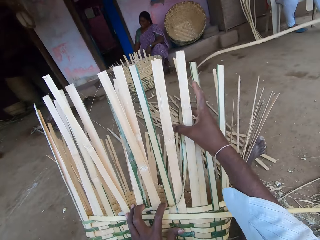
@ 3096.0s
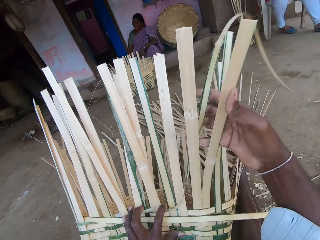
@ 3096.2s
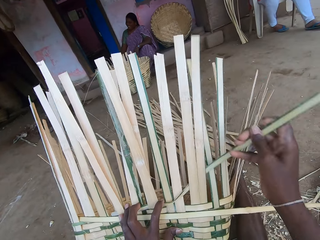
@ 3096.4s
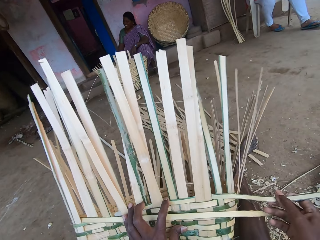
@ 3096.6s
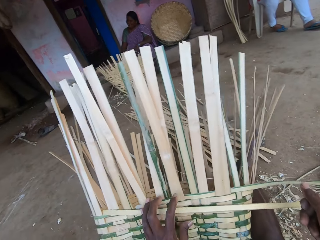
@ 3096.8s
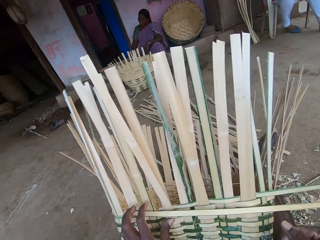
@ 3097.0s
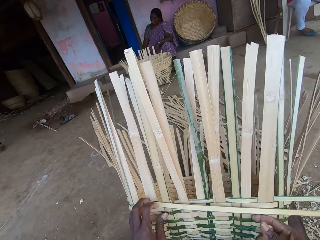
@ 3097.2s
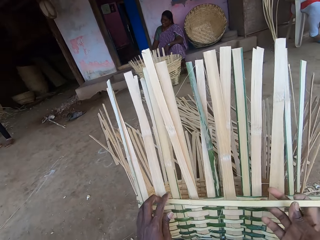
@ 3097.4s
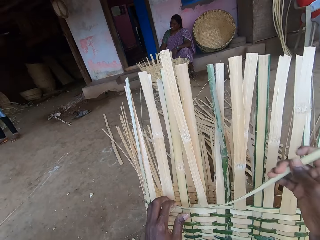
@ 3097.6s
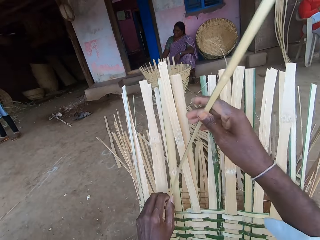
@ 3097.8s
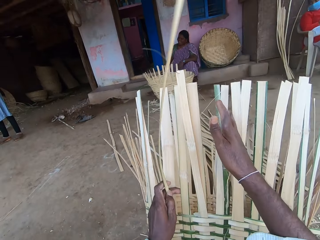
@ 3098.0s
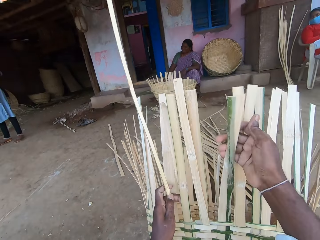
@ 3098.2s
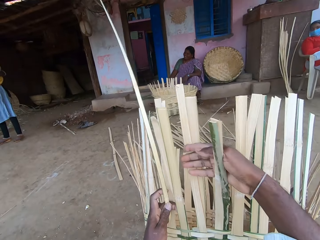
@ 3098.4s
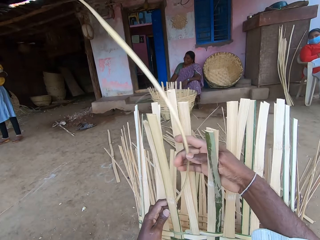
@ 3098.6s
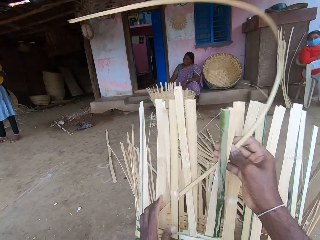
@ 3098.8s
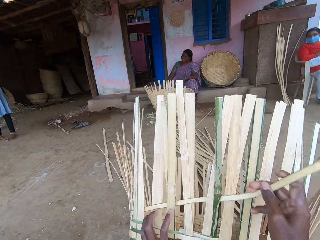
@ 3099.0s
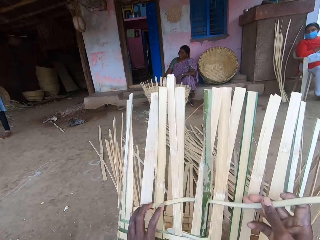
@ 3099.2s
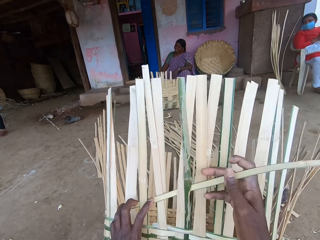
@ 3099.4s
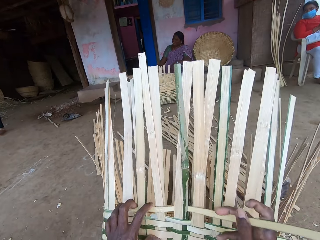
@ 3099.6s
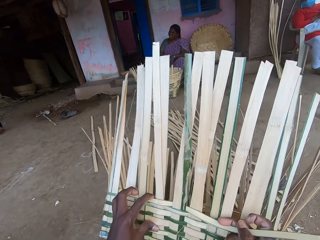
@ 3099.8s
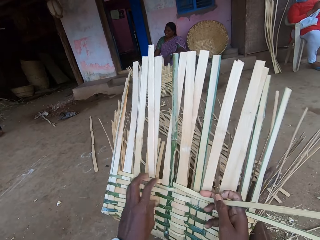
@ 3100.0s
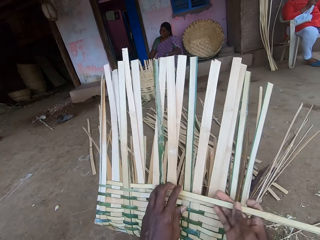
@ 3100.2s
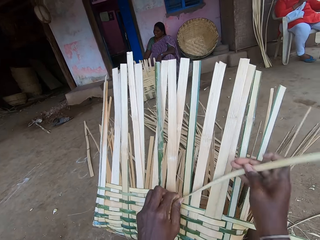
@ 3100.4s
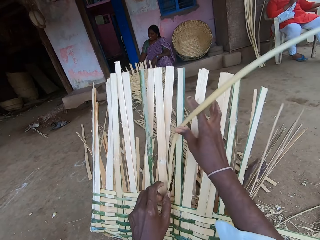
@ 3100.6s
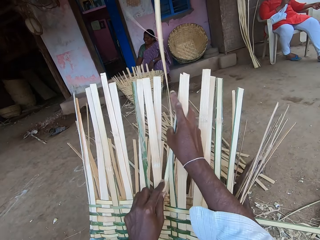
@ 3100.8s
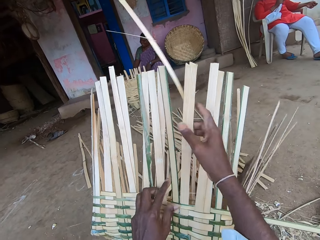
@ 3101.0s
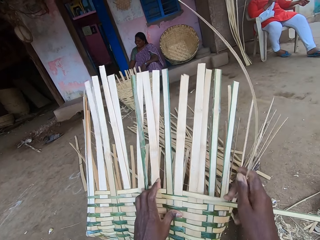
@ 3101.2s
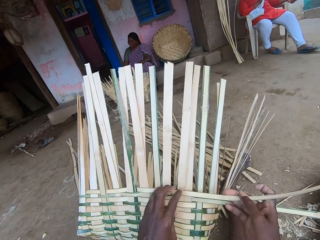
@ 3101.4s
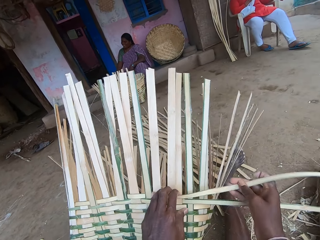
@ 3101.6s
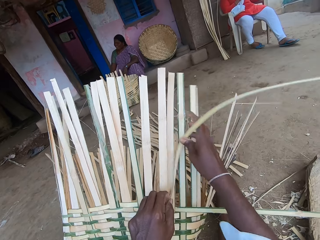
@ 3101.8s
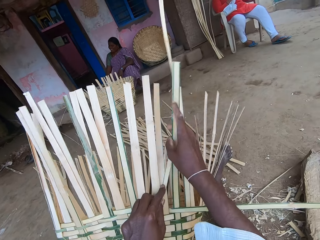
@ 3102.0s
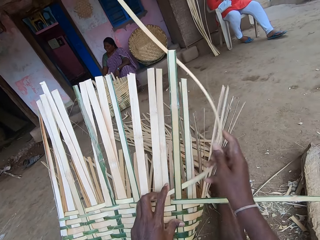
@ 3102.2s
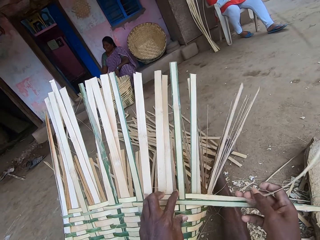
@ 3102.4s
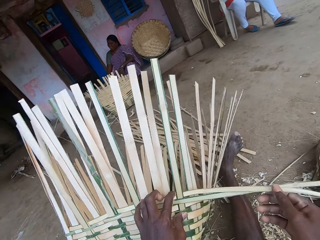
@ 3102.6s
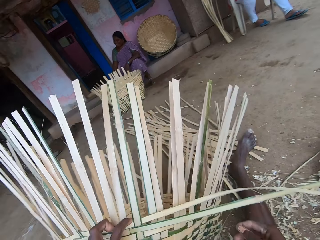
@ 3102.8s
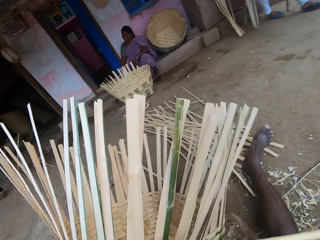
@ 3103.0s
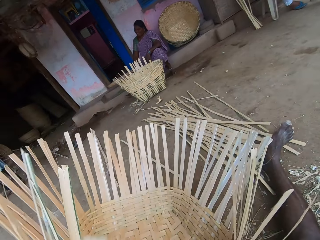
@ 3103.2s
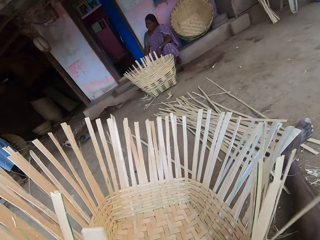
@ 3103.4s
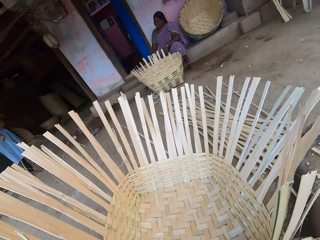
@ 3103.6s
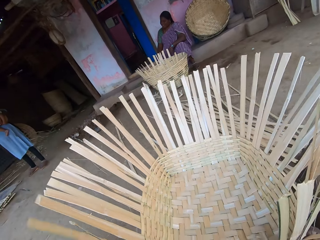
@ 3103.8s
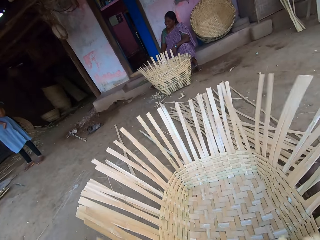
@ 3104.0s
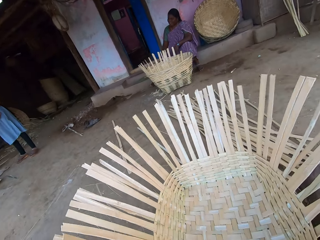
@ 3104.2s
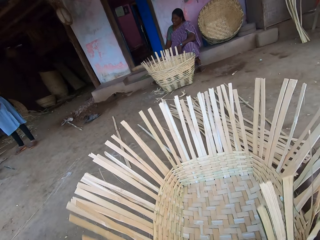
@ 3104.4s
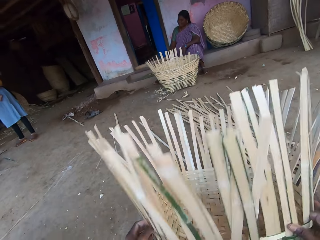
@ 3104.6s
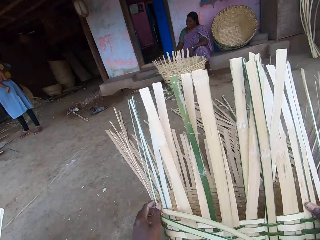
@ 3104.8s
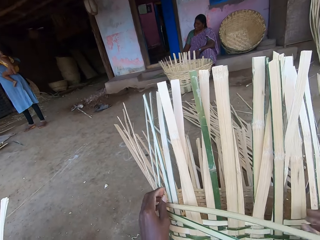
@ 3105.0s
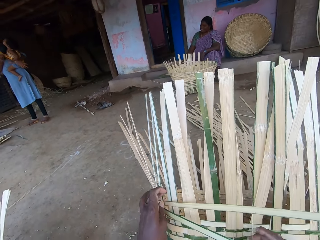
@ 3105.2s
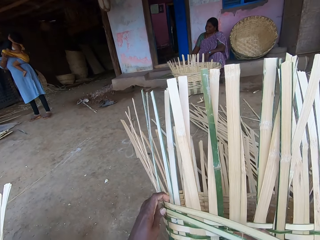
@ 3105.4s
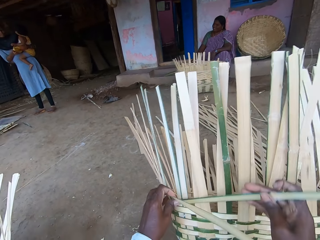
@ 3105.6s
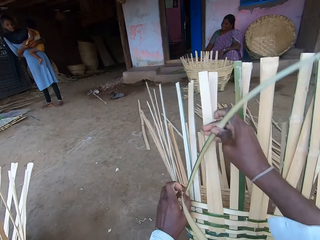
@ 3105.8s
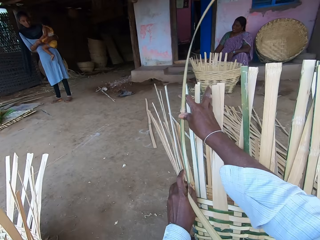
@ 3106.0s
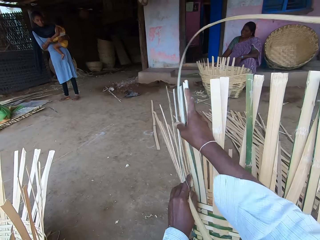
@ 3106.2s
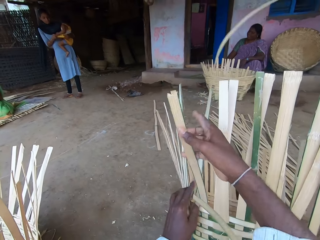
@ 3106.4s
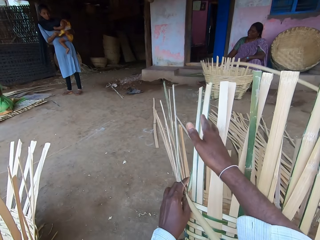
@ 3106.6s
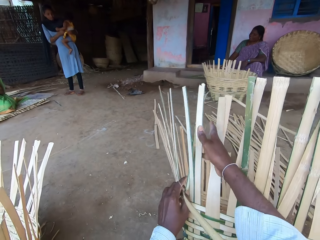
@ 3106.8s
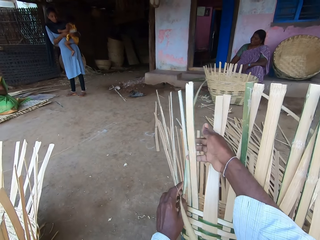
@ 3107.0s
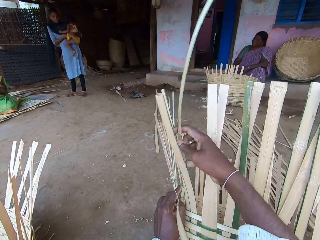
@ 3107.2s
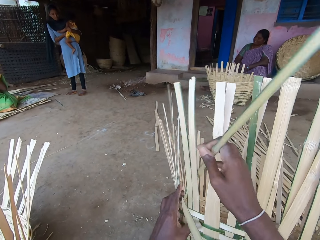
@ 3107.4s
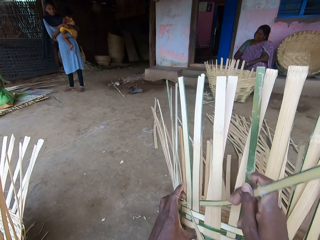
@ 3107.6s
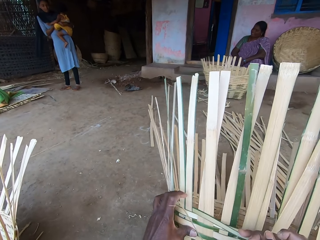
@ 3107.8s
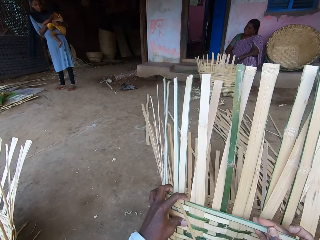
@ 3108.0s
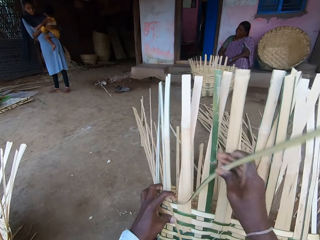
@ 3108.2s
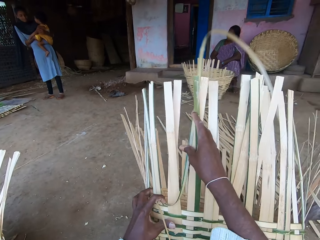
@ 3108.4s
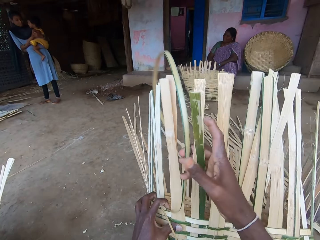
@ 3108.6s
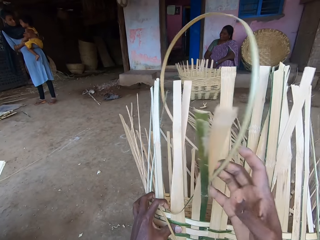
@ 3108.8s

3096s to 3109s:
The camera wearer turns round. They weave the basket. They turn the basket on the ground with both hands. They adjust the basket on the ground with both hands. They raise the basket on the ground with both hands. They weave the basket with the bamboo strips in both hands.

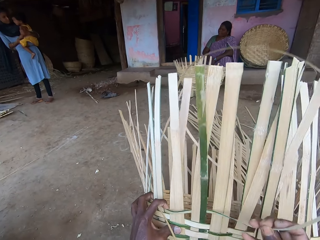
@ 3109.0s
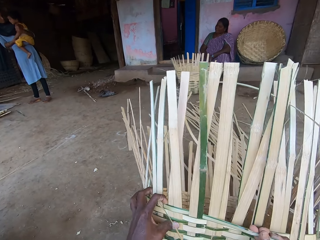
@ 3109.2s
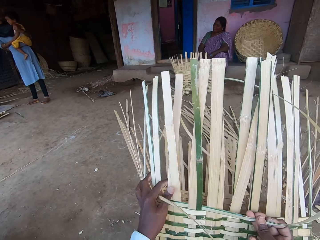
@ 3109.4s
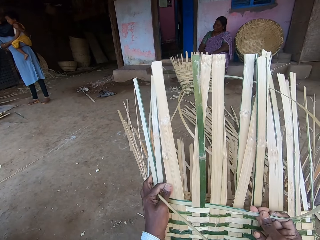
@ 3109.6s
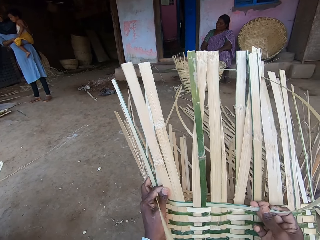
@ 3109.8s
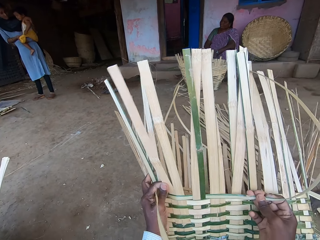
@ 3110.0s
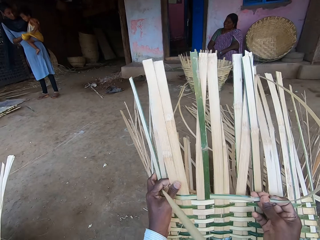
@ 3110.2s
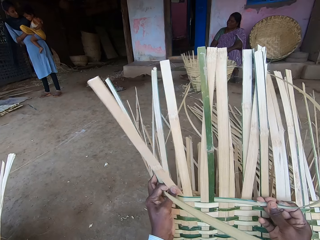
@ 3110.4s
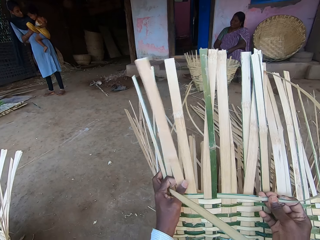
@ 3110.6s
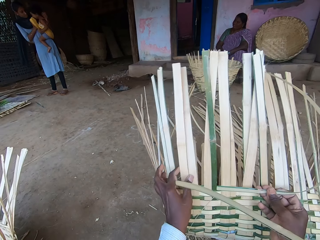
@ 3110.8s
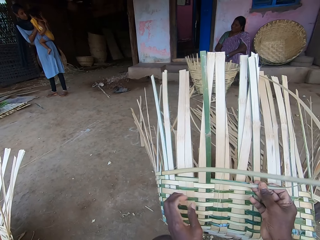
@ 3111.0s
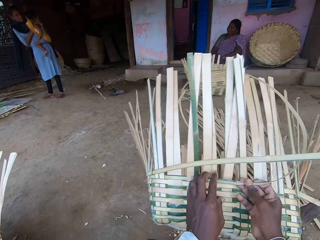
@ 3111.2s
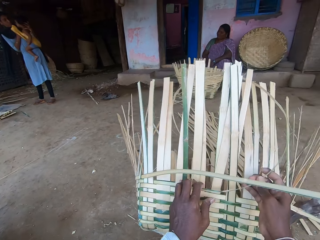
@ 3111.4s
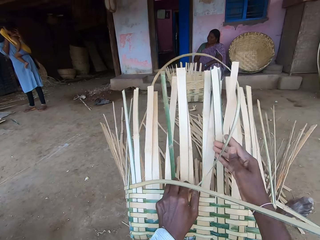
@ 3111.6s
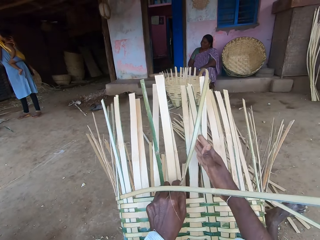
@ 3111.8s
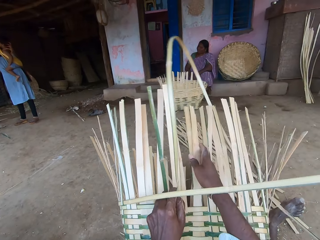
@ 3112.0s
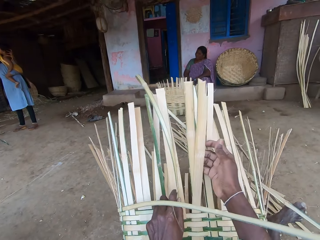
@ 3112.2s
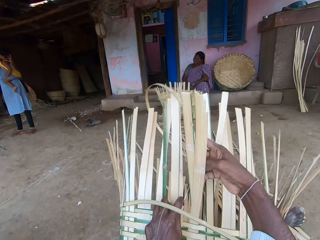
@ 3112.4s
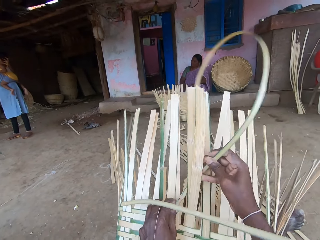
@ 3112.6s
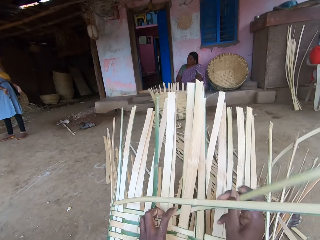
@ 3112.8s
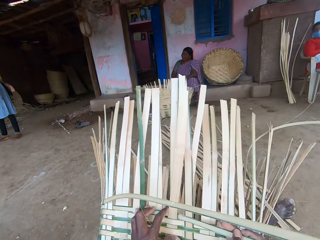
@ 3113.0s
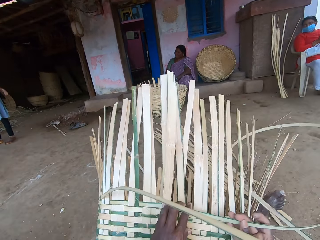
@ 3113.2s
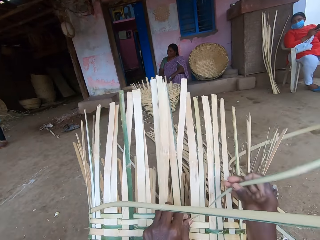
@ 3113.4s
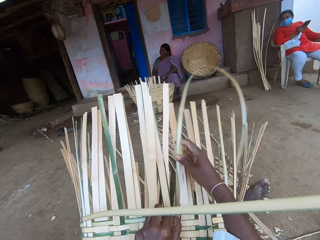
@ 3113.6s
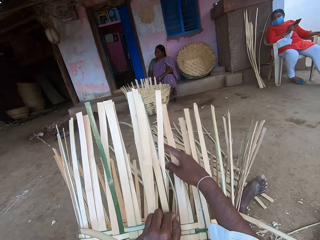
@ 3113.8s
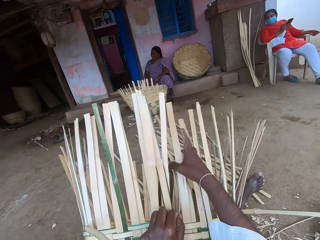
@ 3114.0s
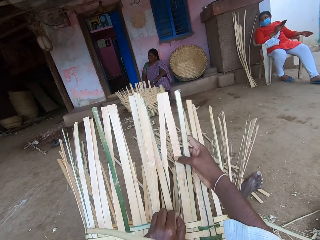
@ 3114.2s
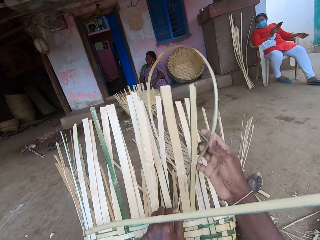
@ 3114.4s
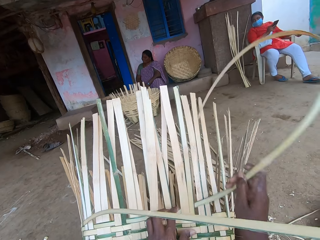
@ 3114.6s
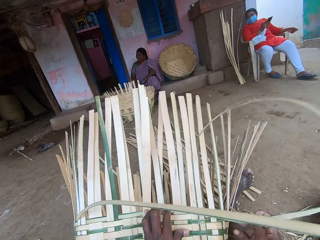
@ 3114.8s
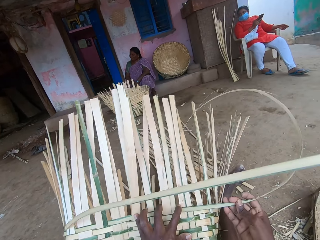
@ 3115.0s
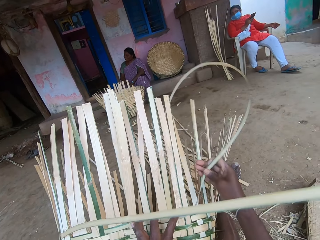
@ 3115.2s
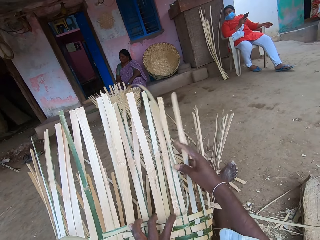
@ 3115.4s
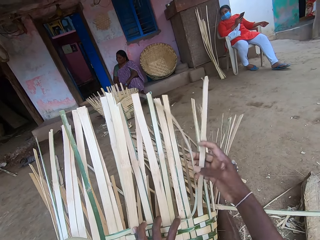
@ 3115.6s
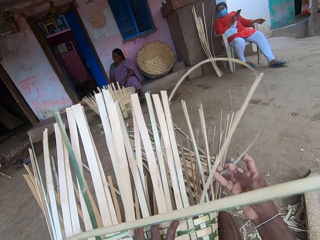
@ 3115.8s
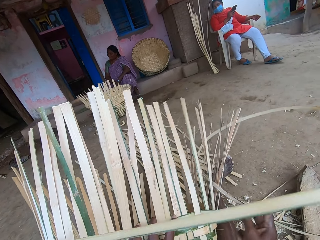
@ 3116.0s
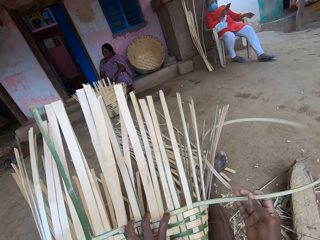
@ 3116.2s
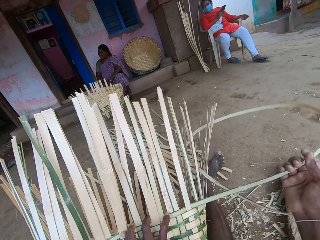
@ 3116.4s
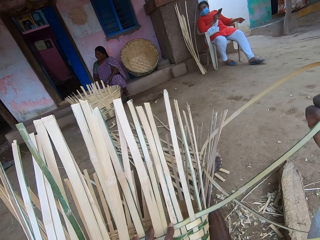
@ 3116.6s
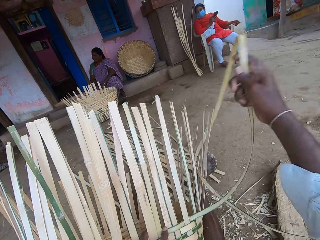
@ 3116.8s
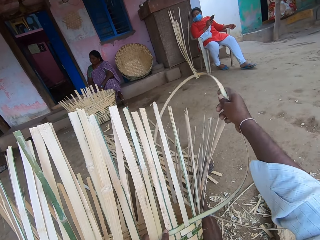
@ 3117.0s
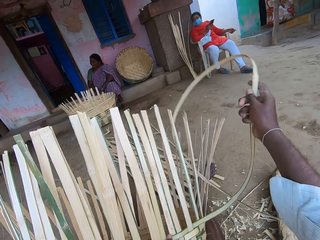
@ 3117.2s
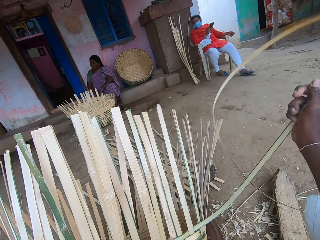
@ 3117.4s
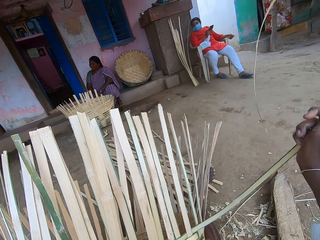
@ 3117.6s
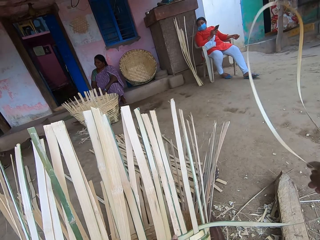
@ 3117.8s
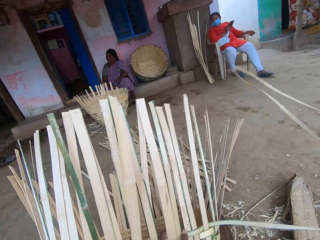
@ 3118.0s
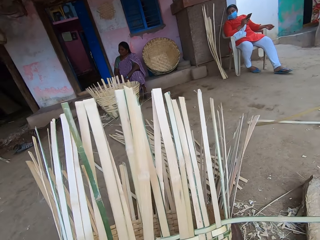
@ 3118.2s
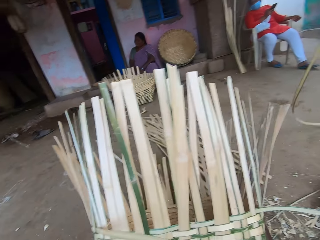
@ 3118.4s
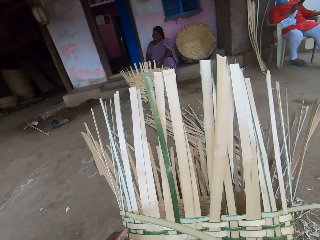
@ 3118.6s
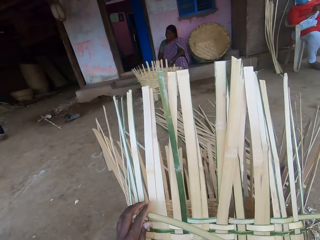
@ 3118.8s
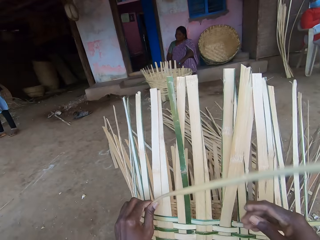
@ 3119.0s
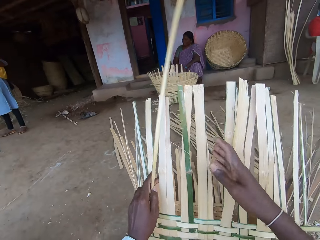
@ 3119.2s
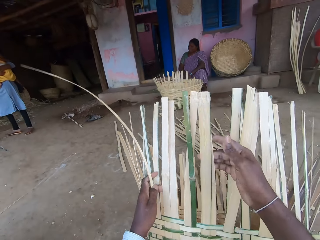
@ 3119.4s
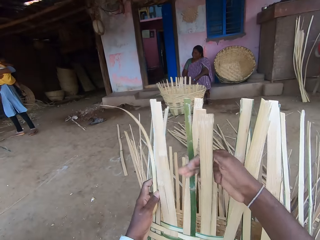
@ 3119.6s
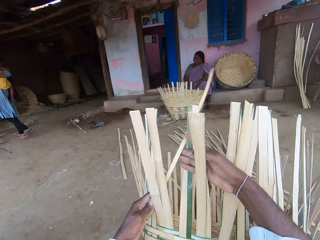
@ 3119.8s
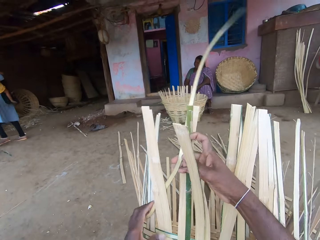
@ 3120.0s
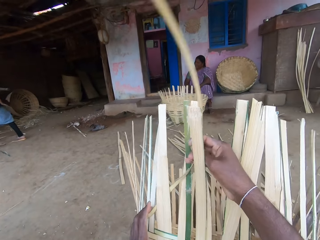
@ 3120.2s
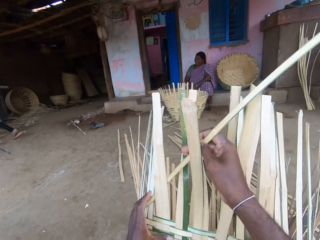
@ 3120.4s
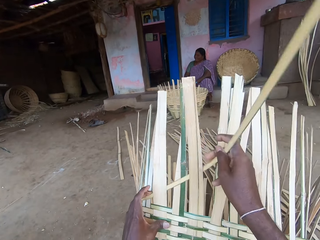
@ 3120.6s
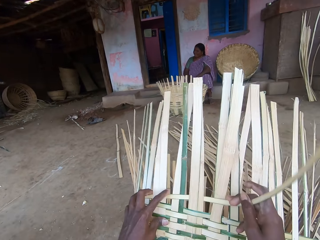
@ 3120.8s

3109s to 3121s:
The woman cleans the baby's face with a cloth in her right hand. A person operates a phone. The camera wearer weaves the basket.
